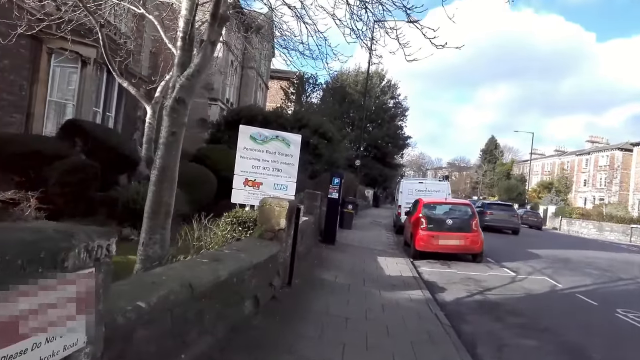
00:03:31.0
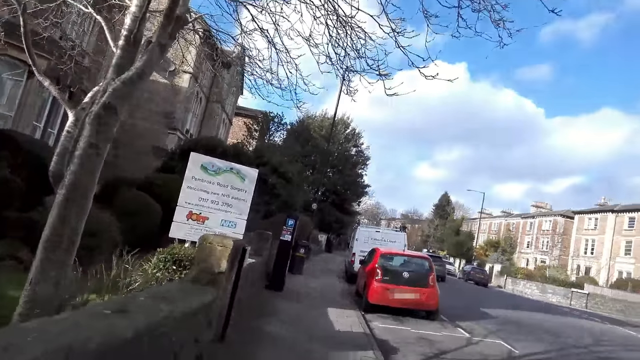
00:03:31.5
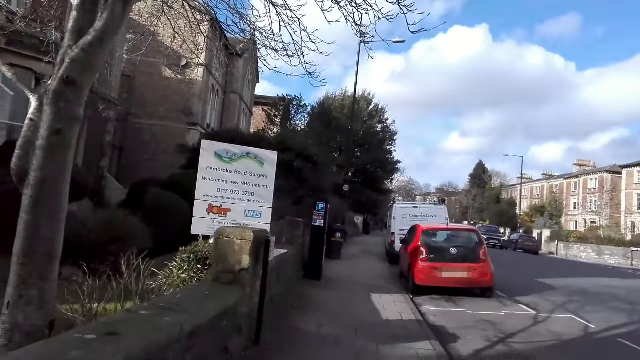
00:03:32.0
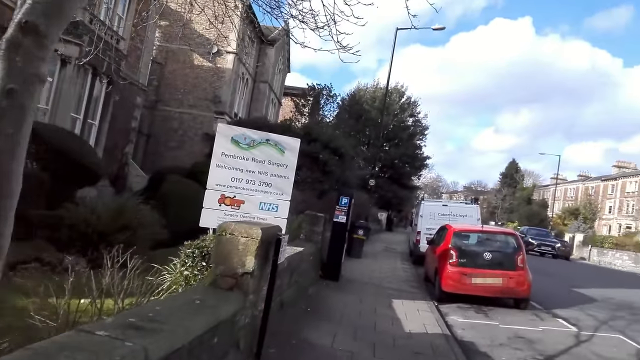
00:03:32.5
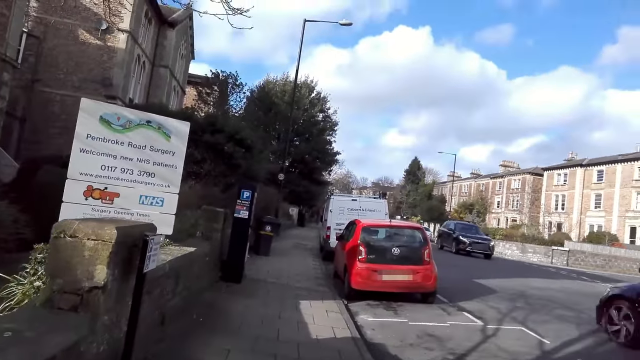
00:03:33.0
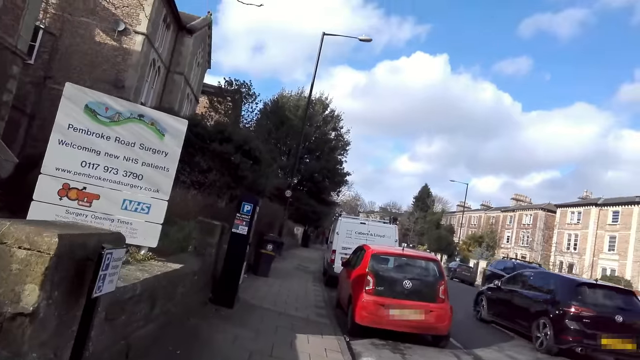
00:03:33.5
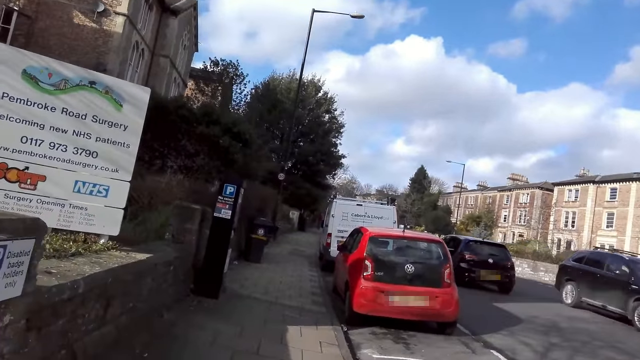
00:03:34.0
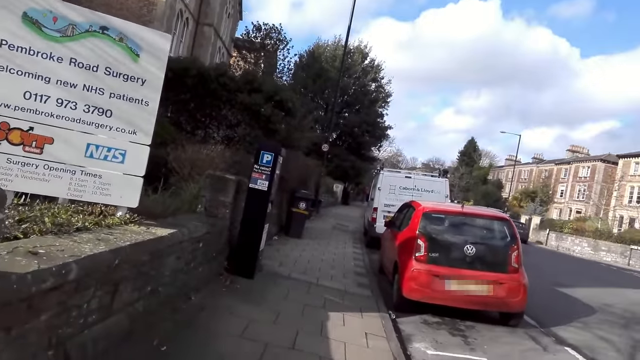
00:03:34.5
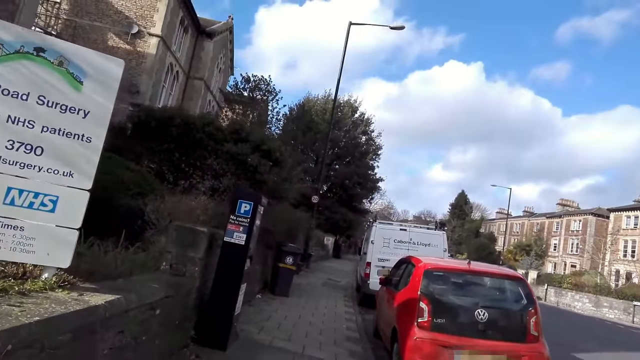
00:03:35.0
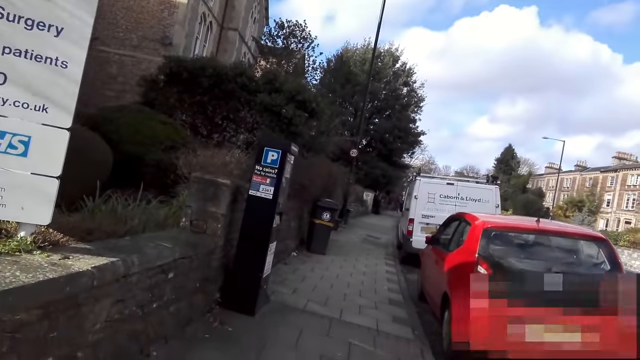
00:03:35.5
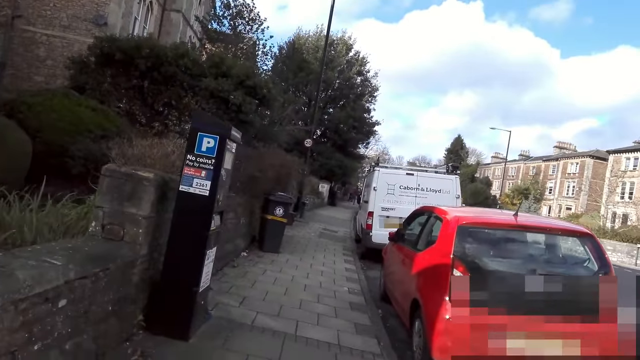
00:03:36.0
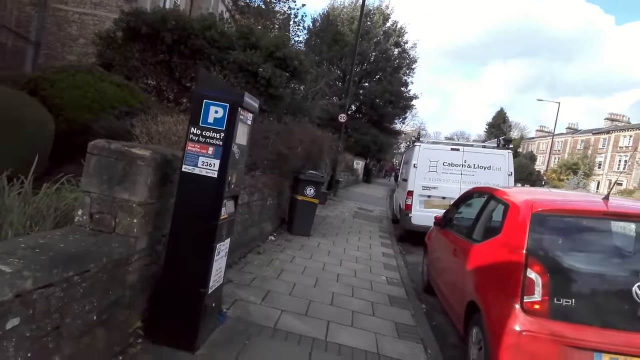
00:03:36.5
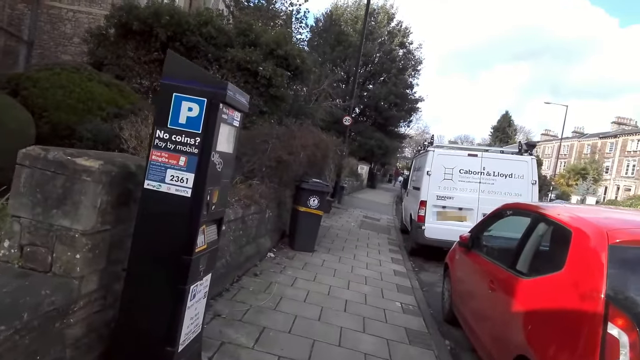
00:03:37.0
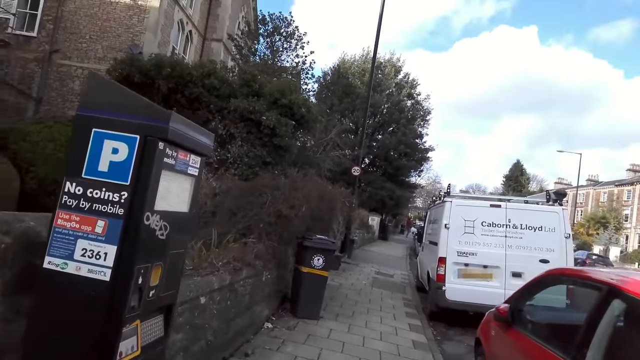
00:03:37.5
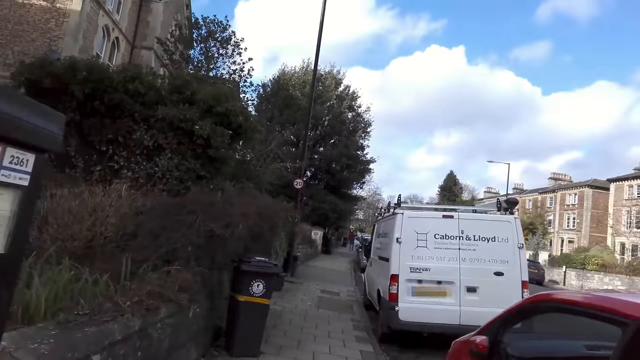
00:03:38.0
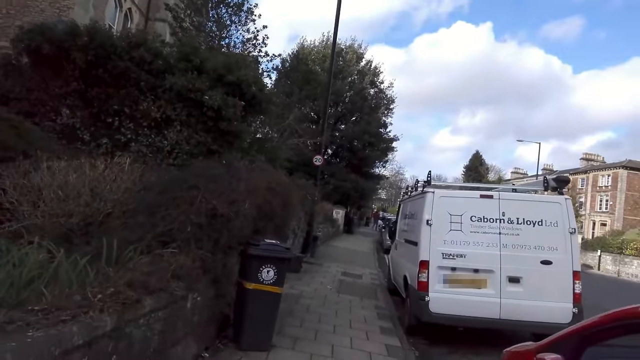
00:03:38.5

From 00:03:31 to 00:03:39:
A black car drives past the camera wearer.

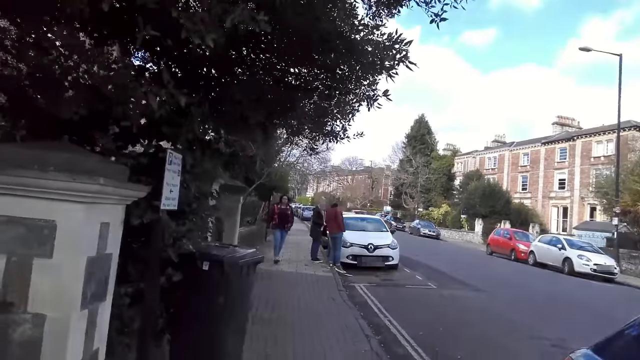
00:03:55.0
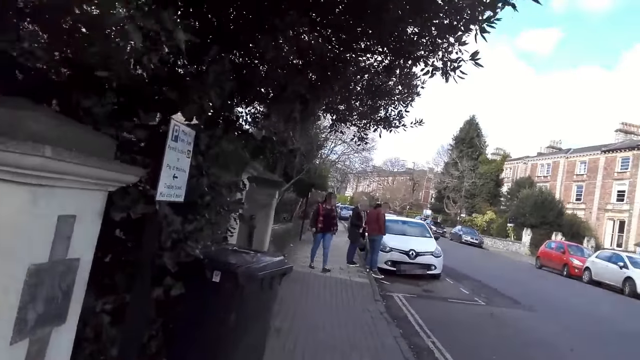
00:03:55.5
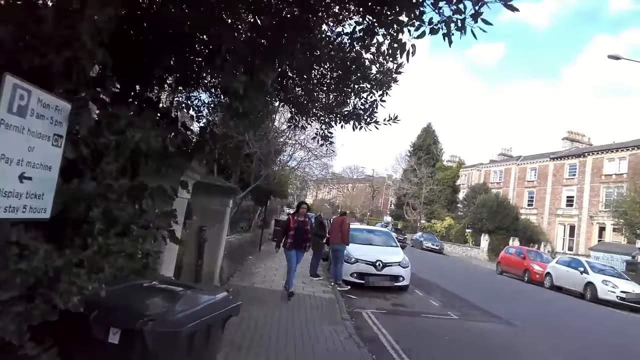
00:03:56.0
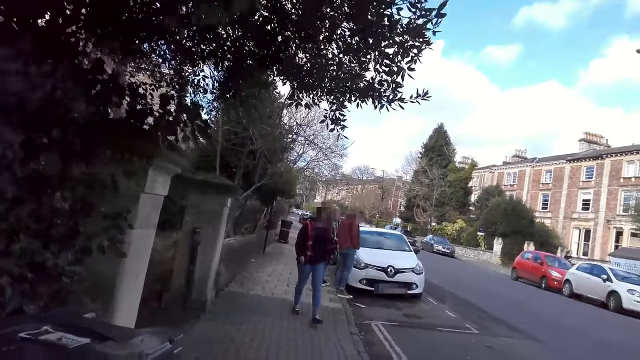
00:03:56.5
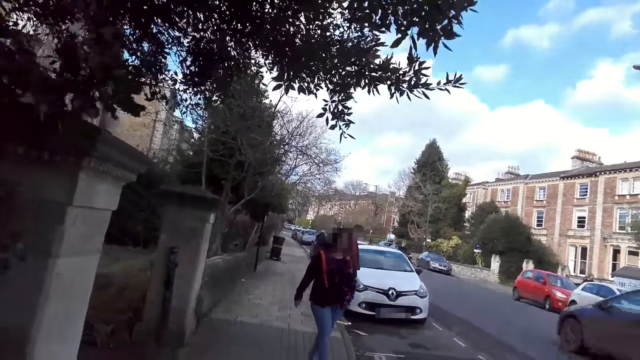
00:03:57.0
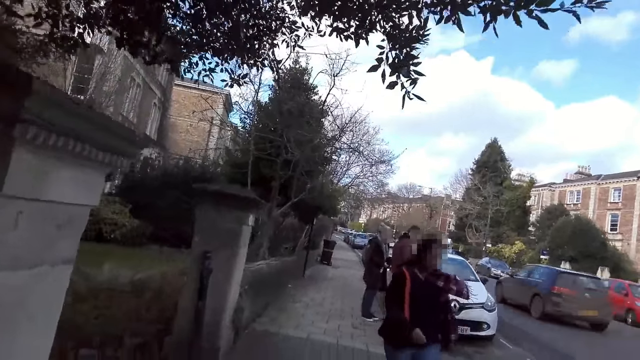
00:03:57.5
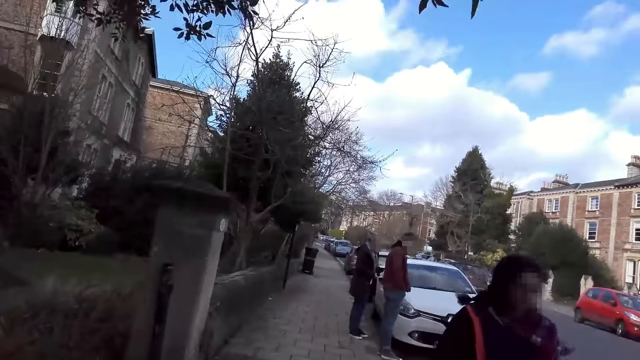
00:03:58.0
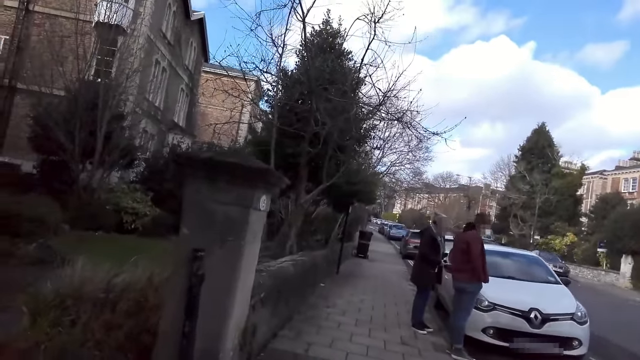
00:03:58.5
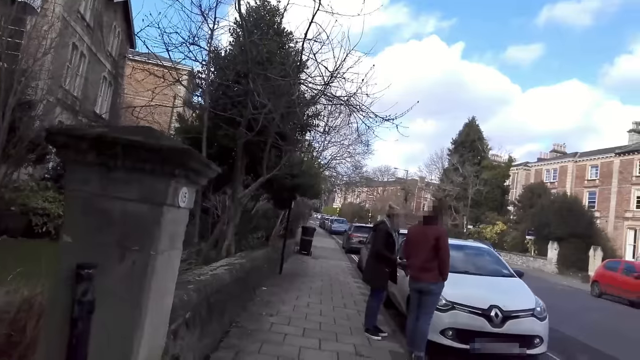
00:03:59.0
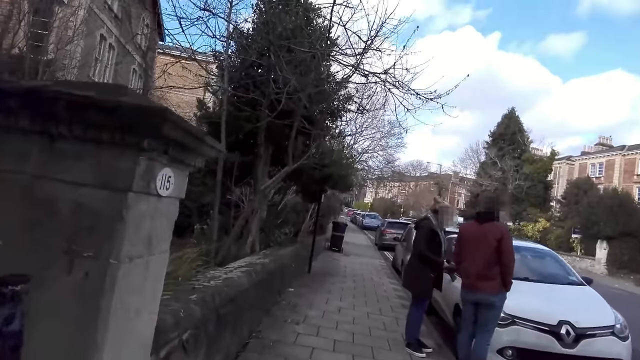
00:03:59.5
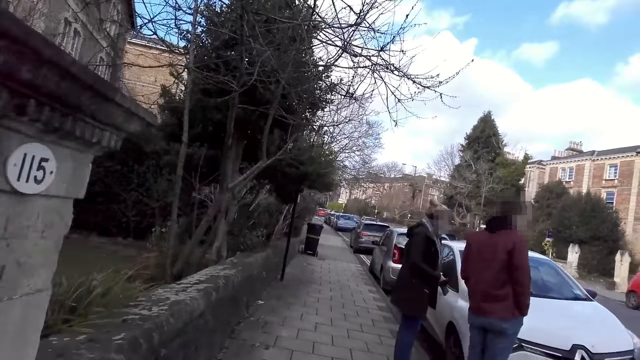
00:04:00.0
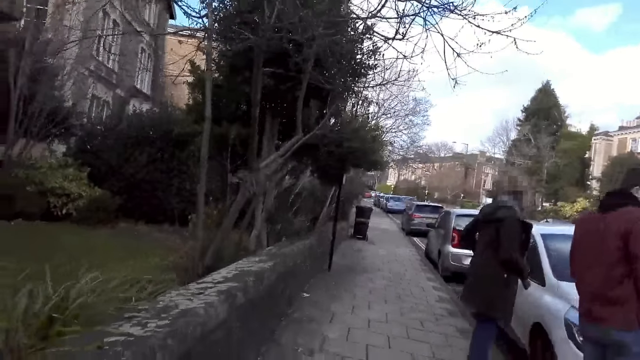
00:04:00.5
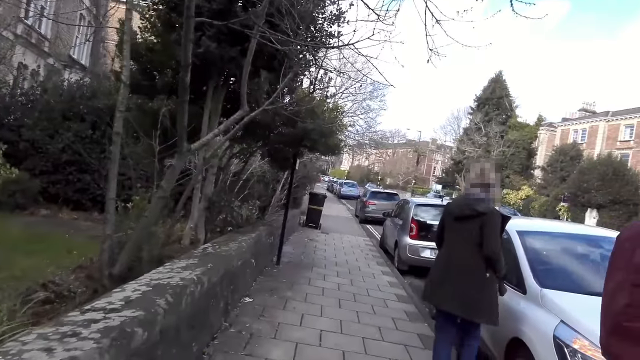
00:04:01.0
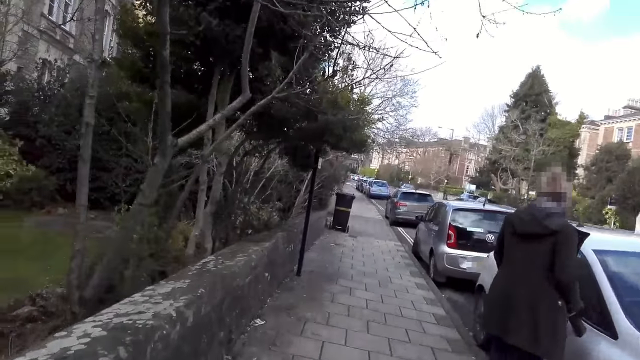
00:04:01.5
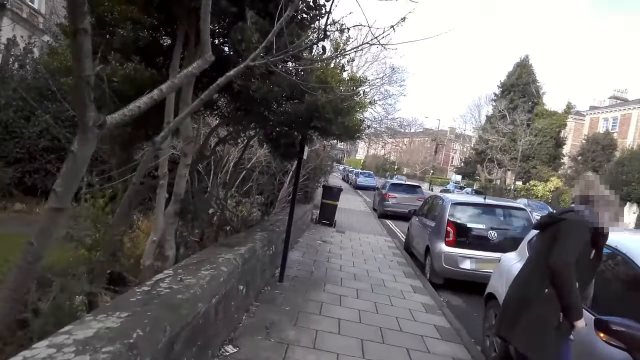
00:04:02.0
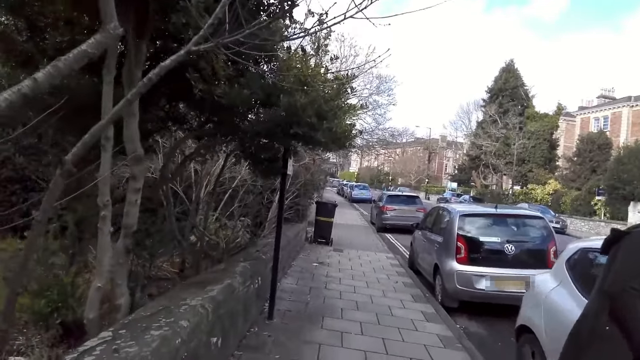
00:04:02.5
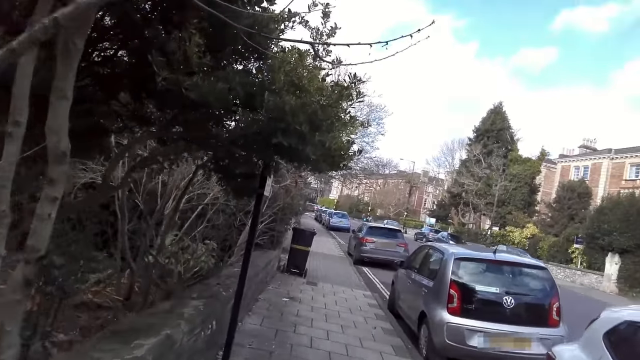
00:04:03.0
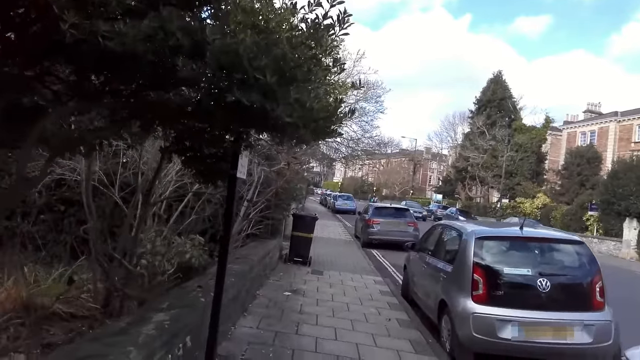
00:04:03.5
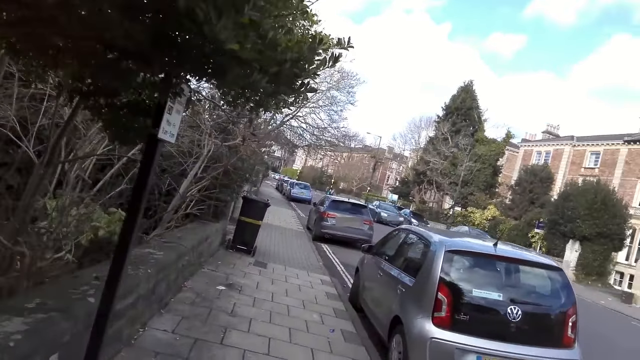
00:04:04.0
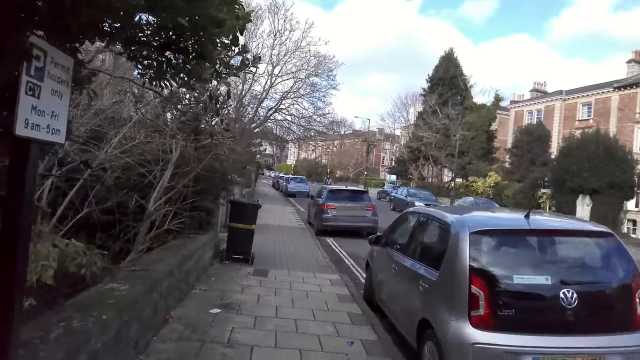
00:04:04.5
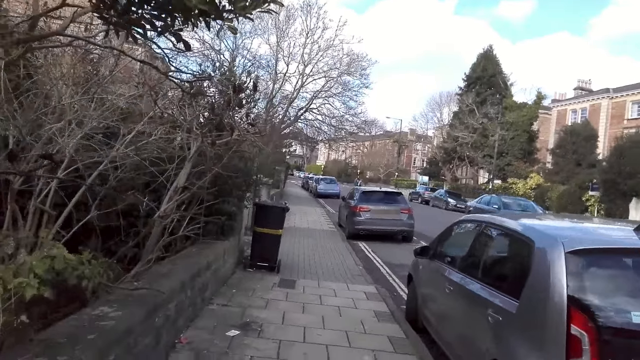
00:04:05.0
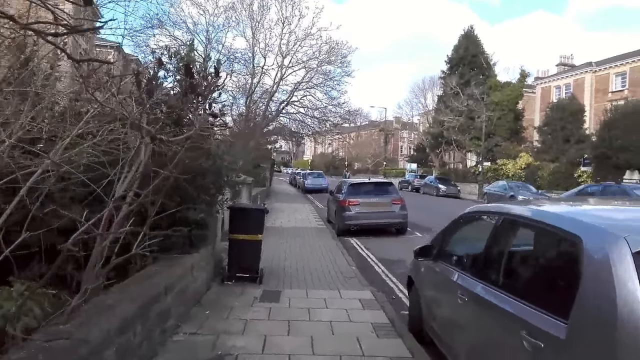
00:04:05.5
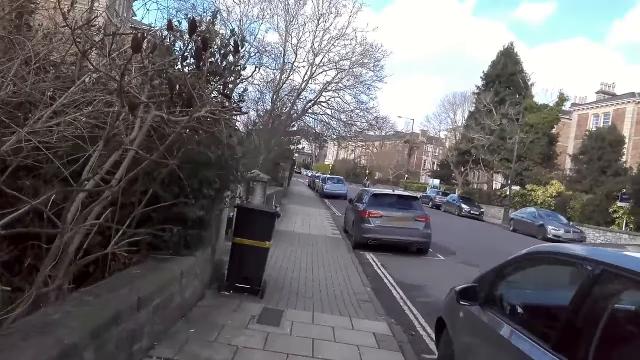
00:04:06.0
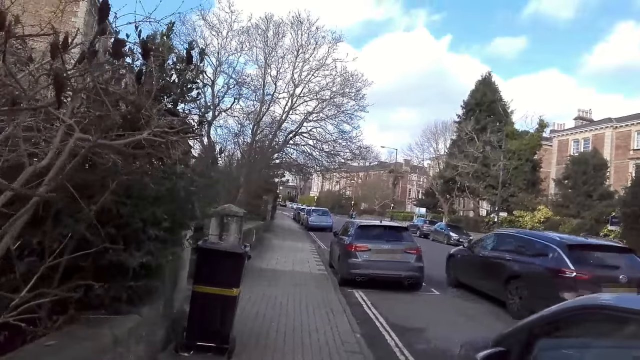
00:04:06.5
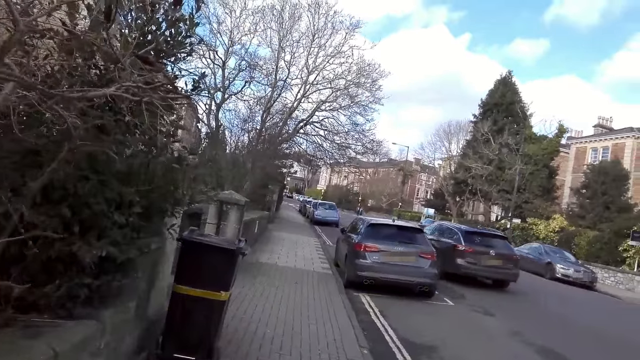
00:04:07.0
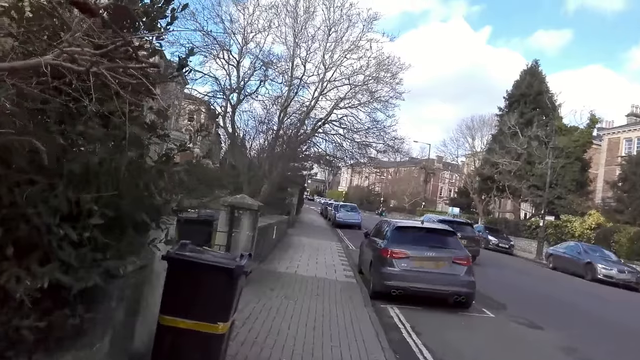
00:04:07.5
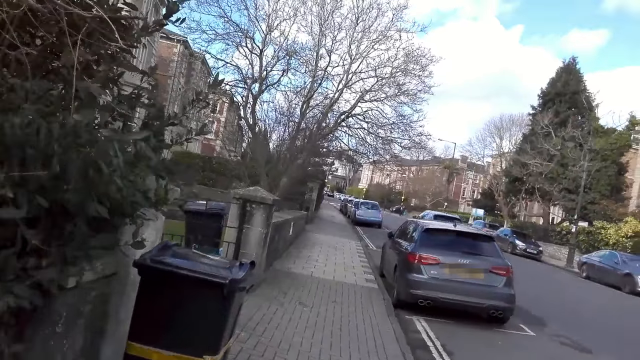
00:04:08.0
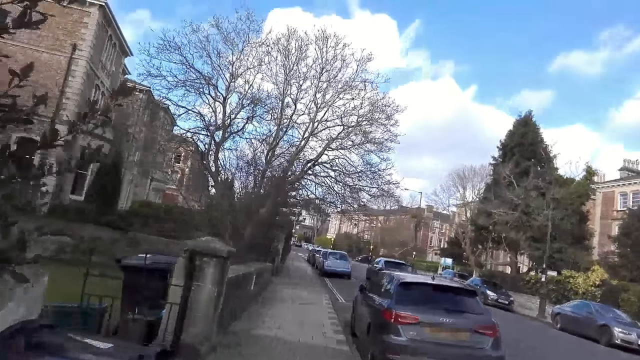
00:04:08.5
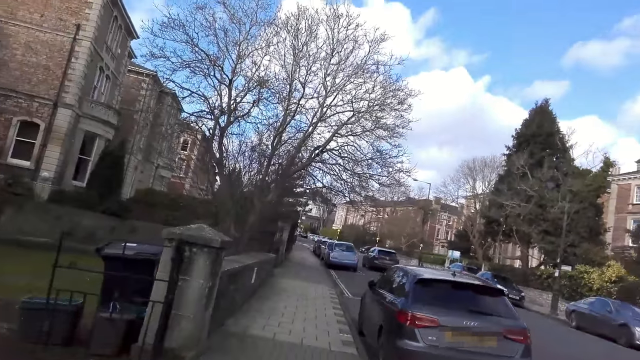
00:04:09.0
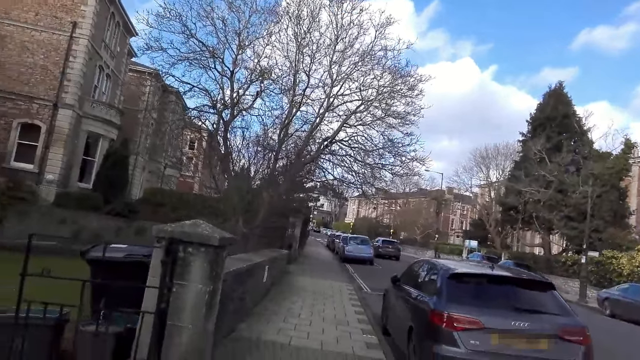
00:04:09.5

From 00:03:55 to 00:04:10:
A black car drives past the camera wearer. They walk past a woman. A man converses with another woman. The camera wearer walks past the man and the other woman. The other woman holds a car door with her left hand. A black car drives past the camera wearer. A black car drives past them again.
